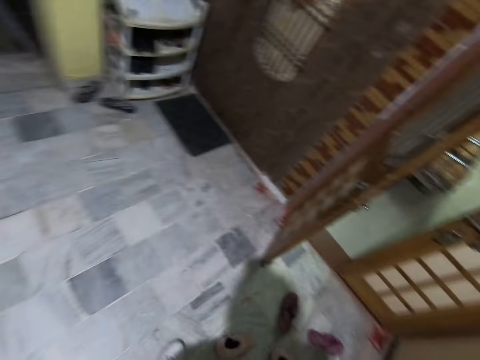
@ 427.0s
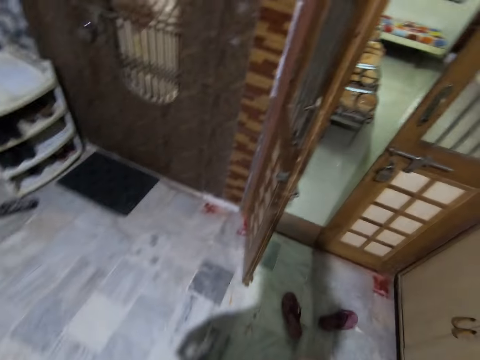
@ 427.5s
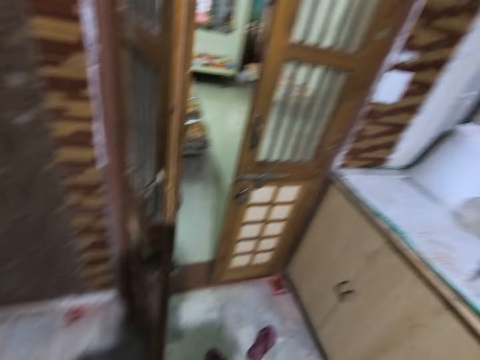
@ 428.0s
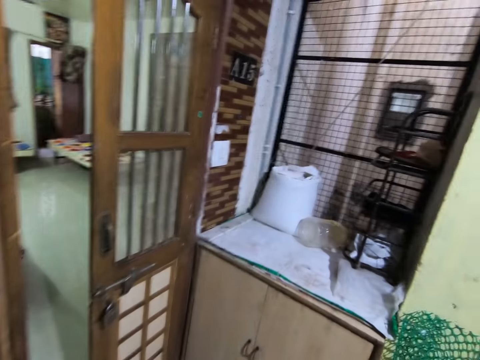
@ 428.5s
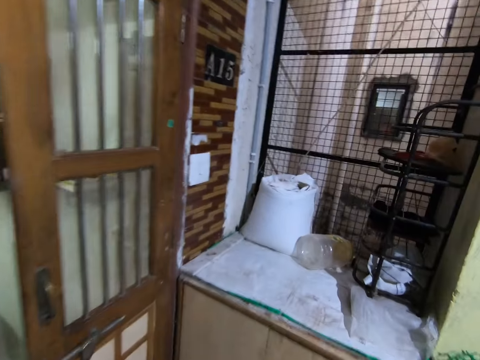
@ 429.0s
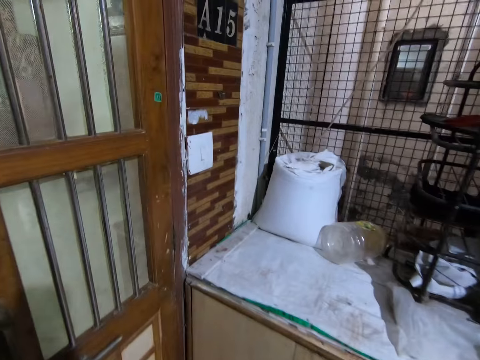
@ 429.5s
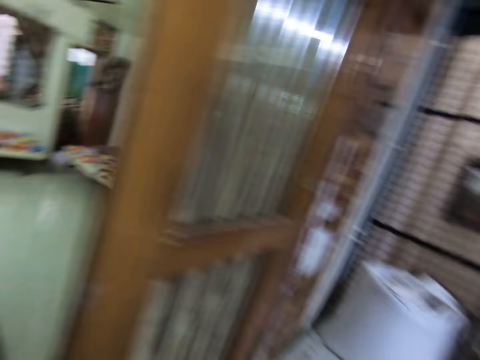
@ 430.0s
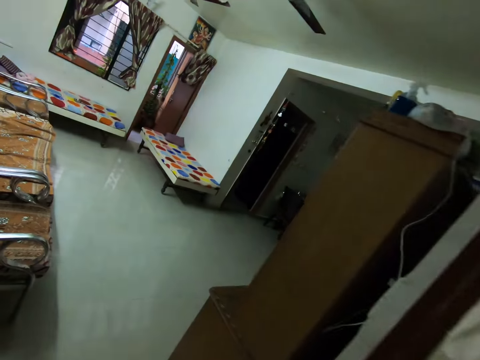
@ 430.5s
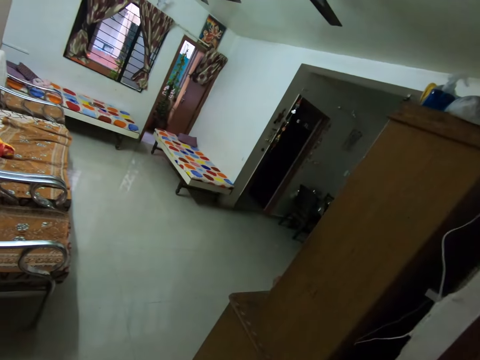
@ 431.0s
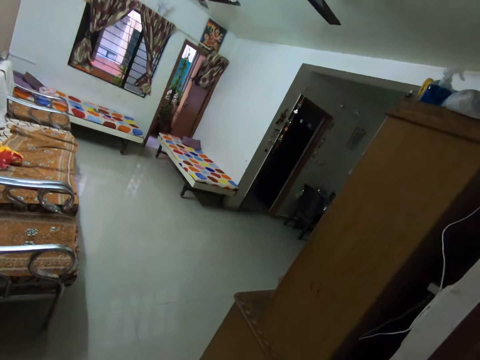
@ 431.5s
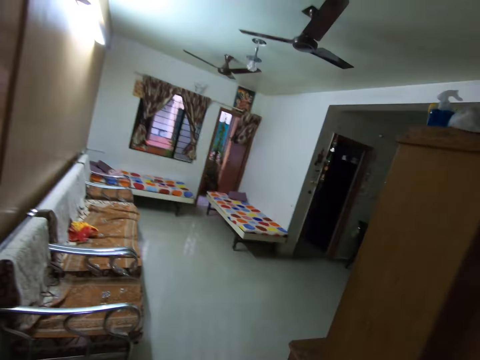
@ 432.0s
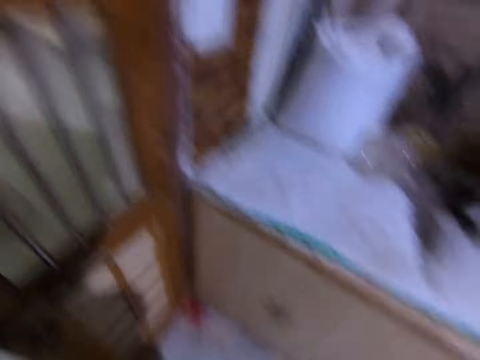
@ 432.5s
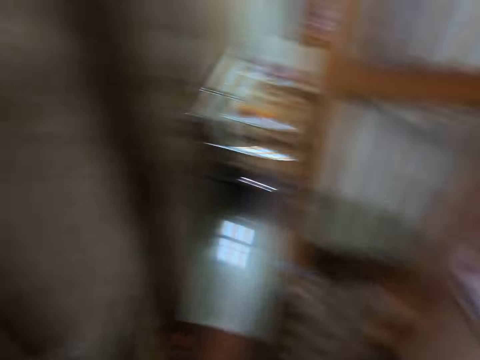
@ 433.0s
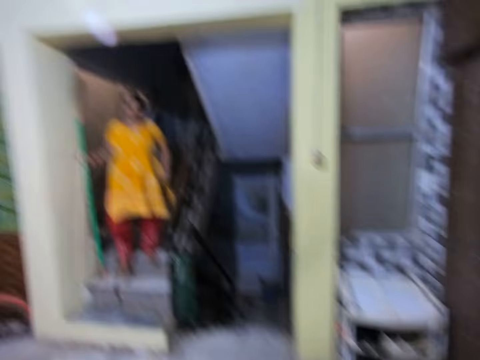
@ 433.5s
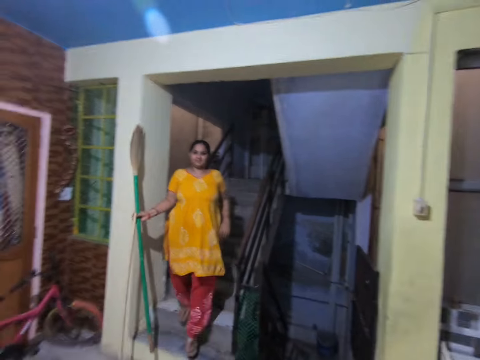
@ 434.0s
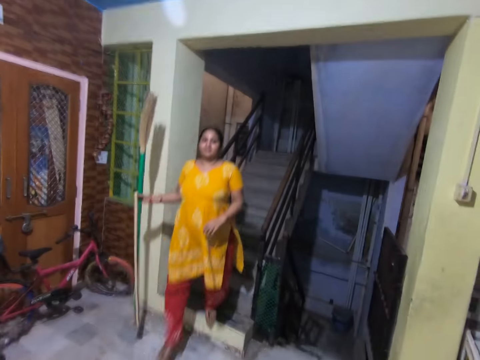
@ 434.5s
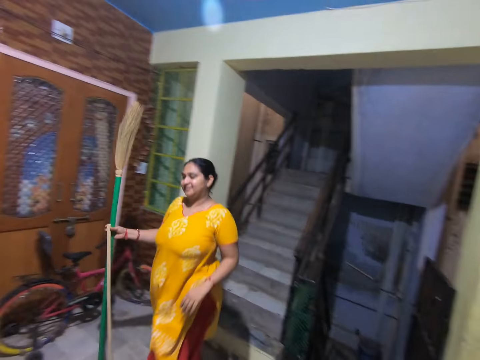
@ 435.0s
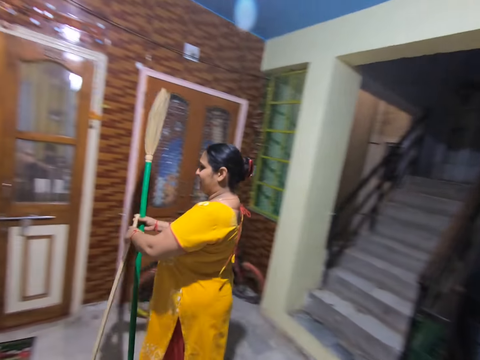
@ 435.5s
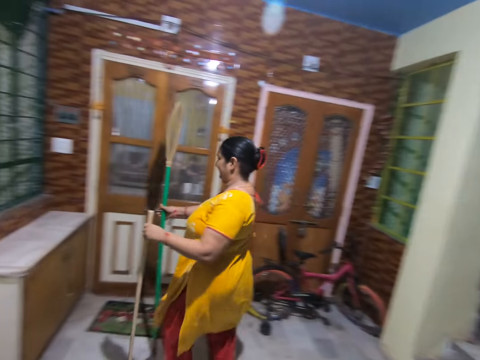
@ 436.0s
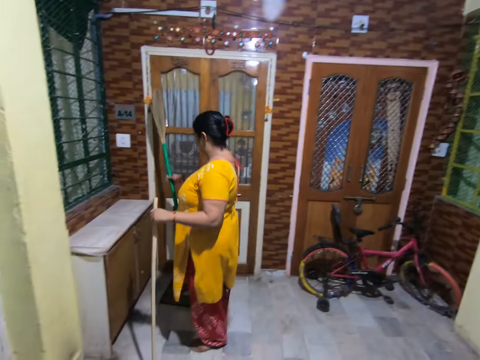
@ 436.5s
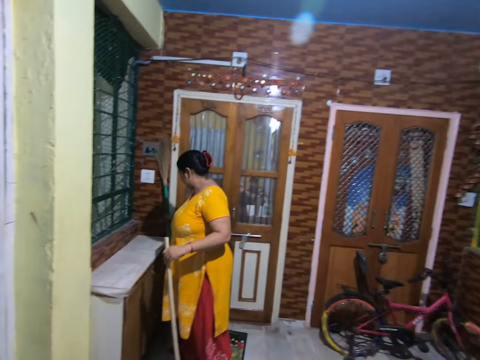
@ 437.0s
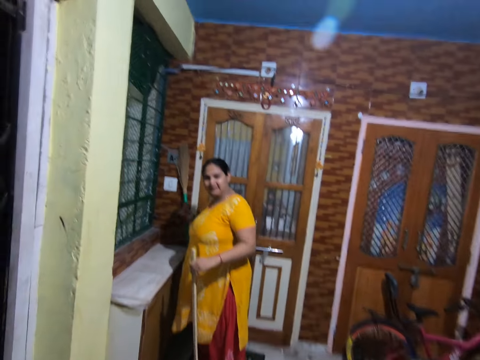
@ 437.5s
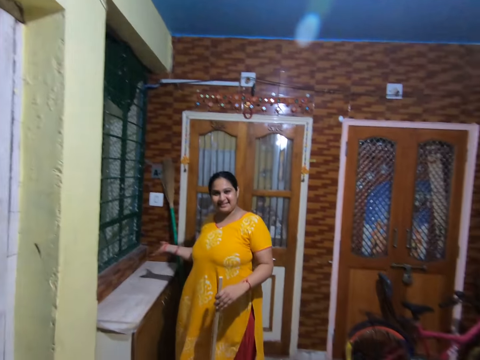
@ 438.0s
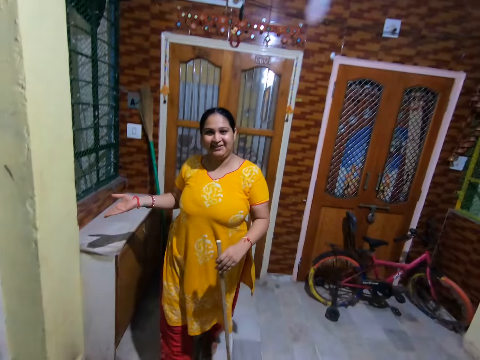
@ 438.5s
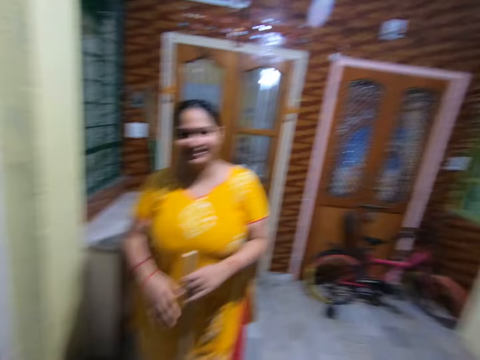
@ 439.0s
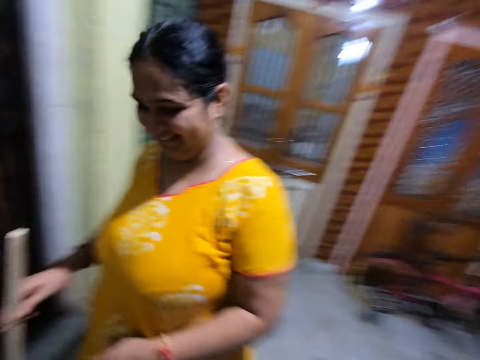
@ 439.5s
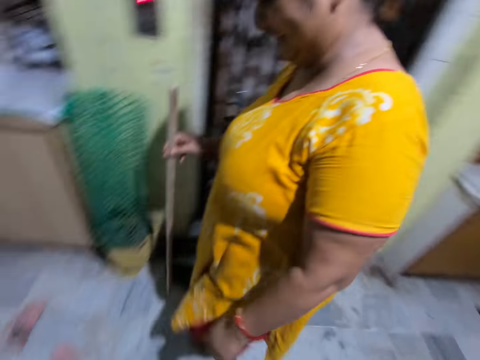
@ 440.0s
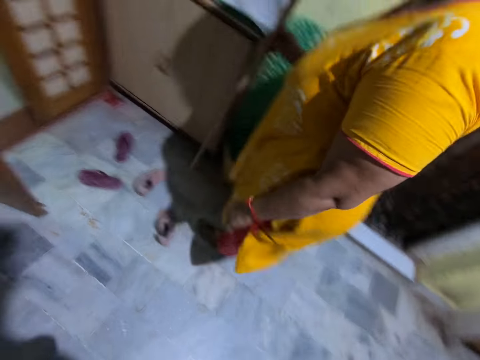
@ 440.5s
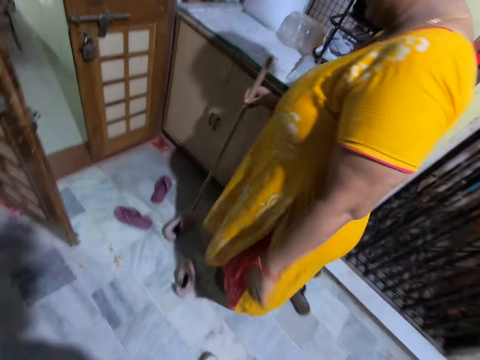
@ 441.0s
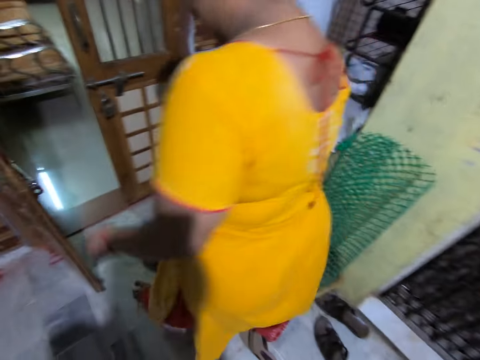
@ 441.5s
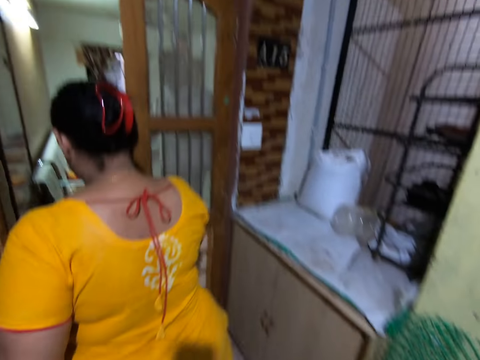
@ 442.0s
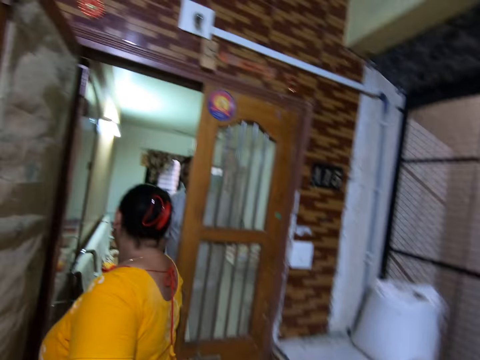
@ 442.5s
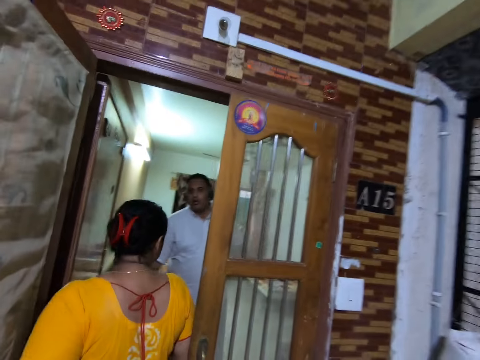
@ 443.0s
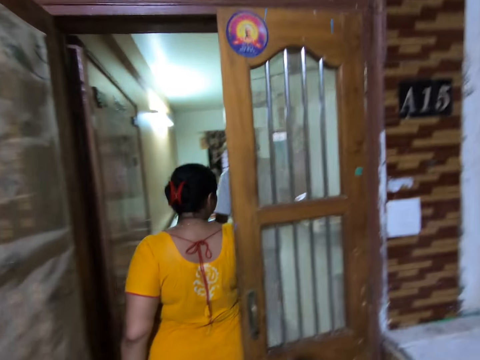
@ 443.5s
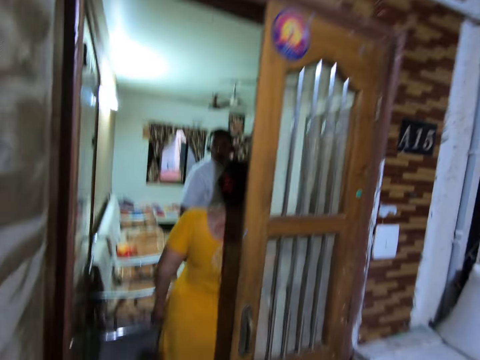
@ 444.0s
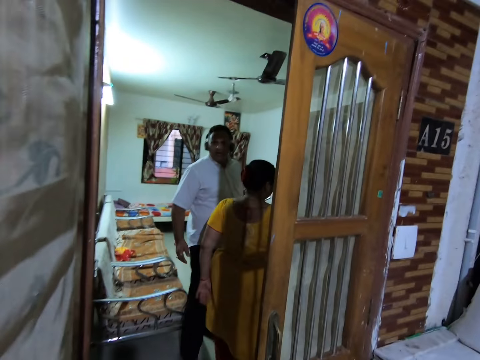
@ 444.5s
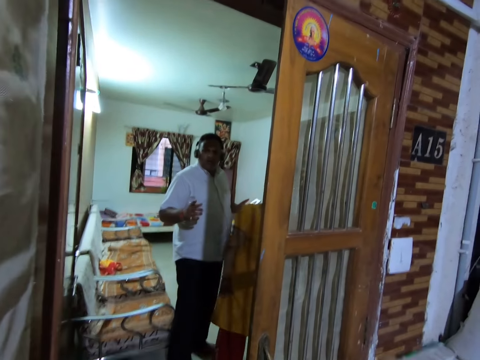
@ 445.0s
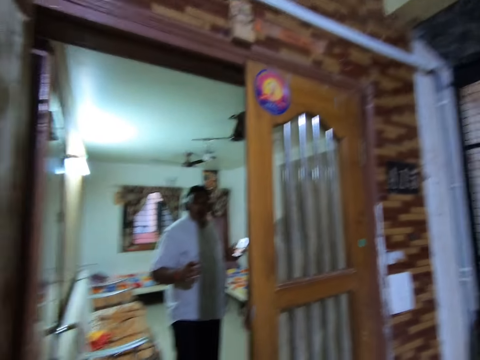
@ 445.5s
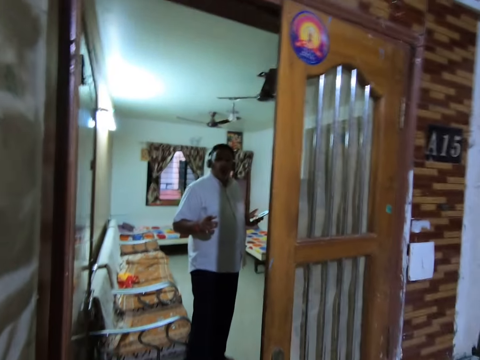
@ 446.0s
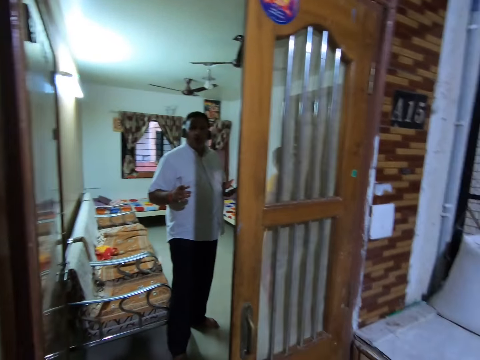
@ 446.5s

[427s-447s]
The camera wearer looks at the room. They walk around the compound and talk to a woman. The woman puts the brush down. The woman talks to the camera wearer. The woman gestures out with her hand. The camera wearer looks around the room. The woman enters the house. The camera wearer talks to a man.

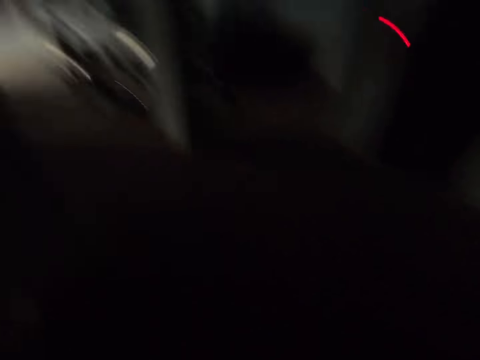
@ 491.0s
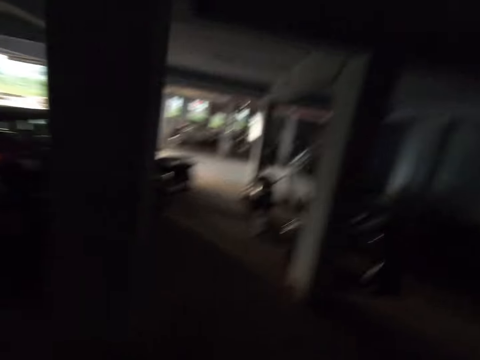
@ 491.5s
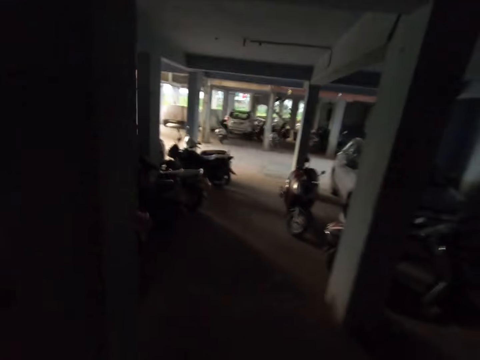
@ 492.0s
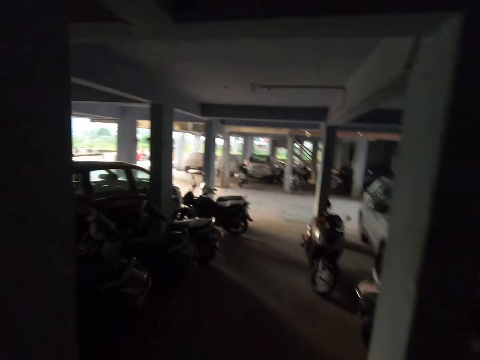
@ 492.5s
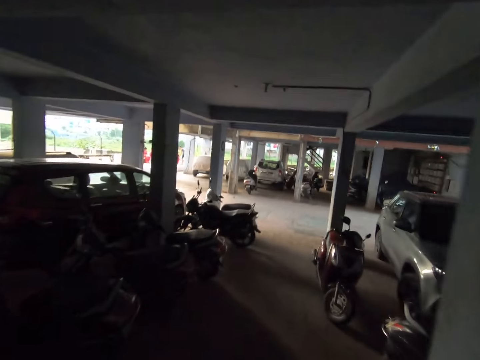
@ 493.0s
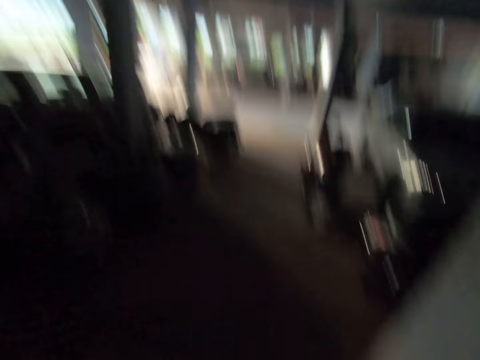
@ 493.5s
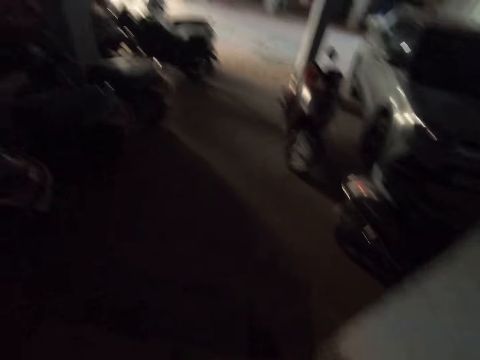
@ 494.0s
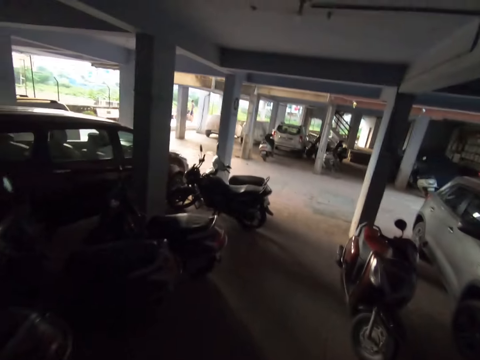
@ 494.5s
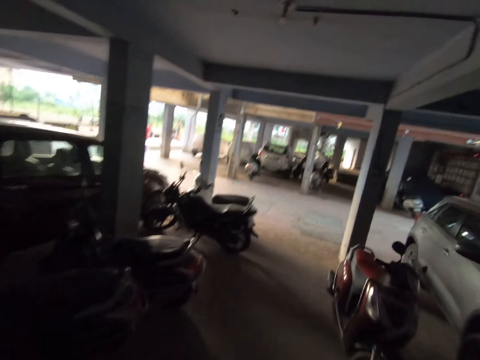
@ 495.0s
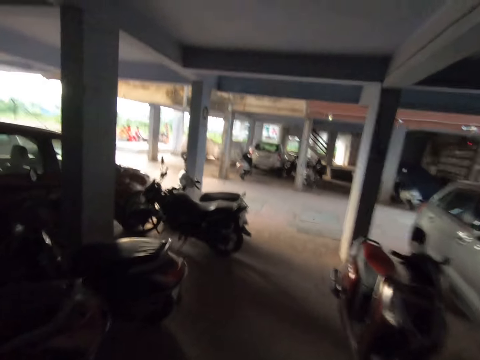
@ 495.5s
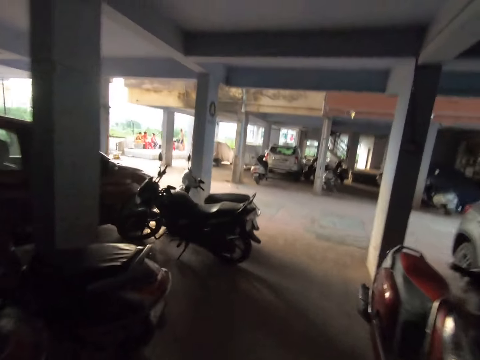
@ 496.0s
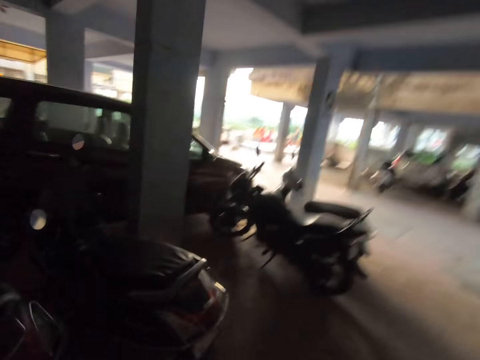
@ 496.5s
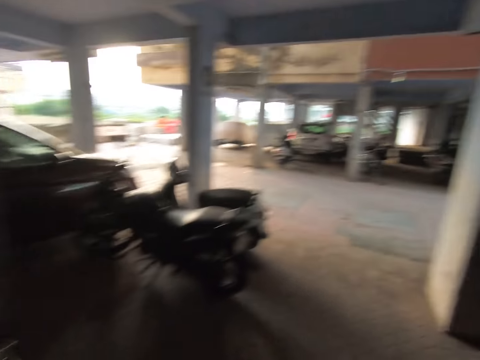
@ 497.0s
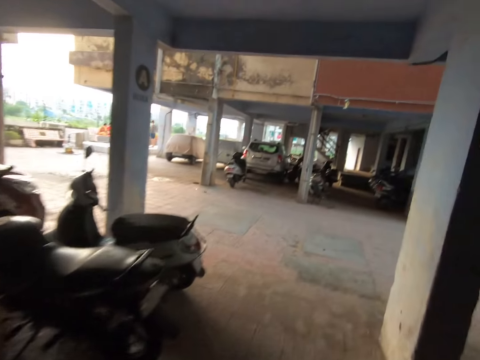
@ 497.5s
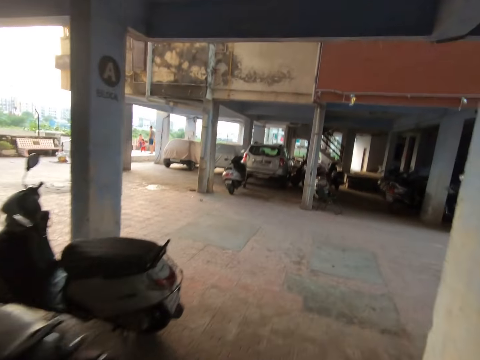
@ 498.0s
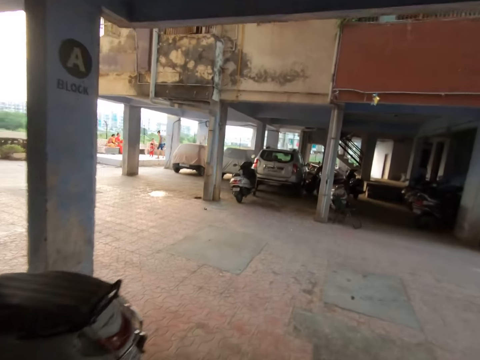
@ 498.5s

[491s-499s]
The camera wearer walks around the compound.
